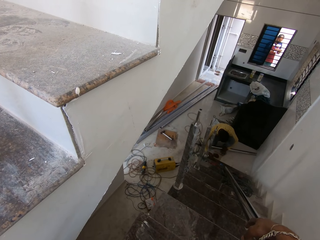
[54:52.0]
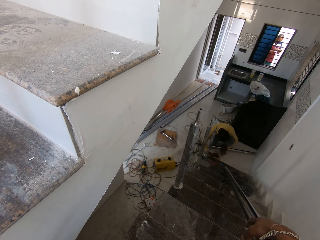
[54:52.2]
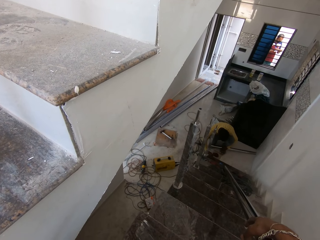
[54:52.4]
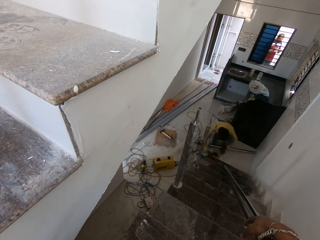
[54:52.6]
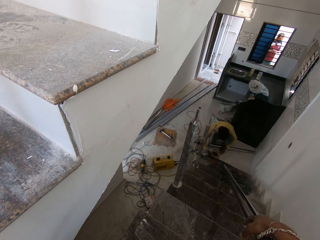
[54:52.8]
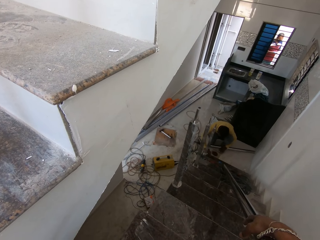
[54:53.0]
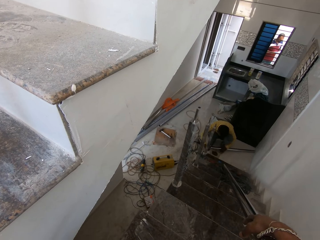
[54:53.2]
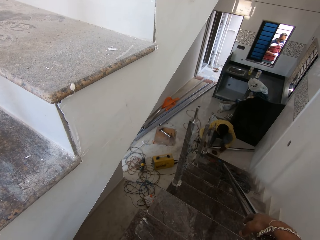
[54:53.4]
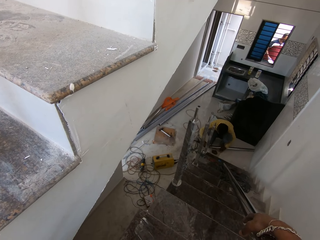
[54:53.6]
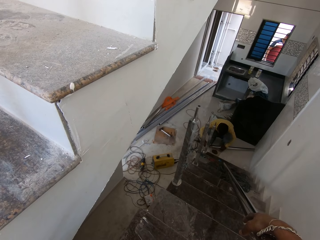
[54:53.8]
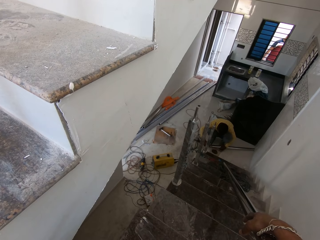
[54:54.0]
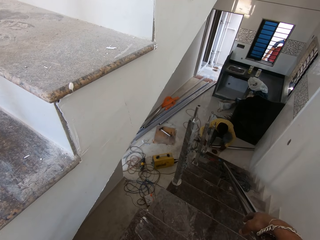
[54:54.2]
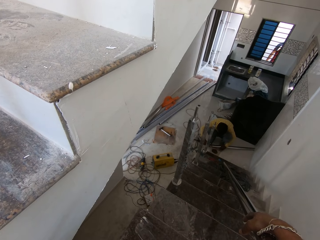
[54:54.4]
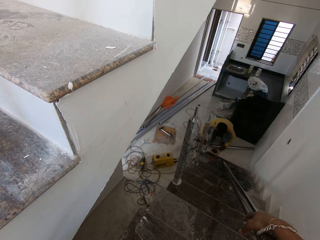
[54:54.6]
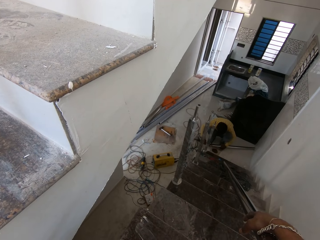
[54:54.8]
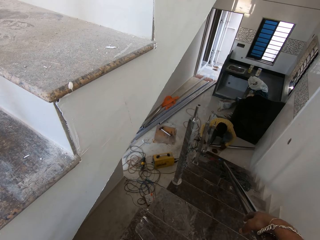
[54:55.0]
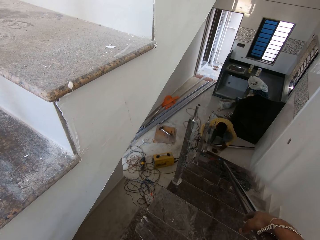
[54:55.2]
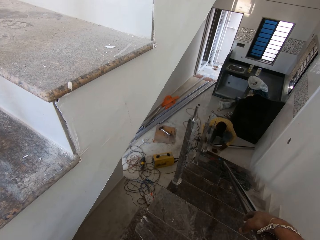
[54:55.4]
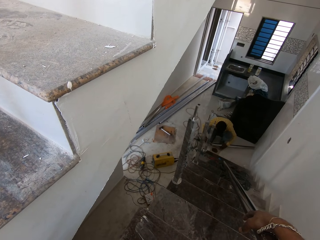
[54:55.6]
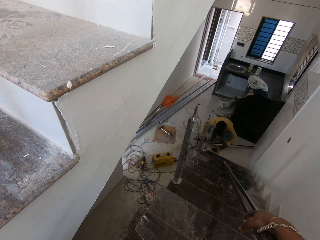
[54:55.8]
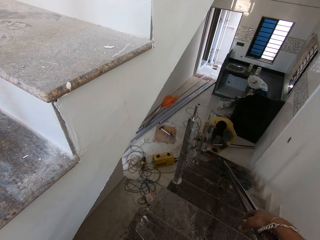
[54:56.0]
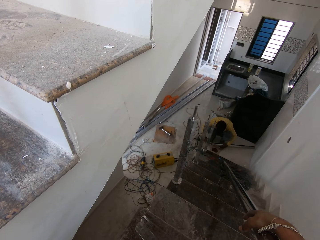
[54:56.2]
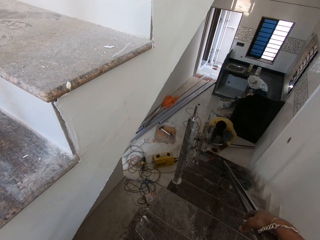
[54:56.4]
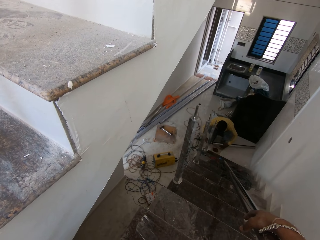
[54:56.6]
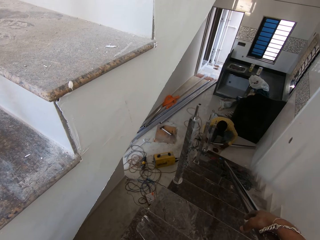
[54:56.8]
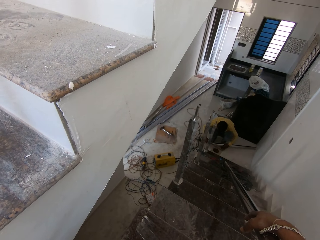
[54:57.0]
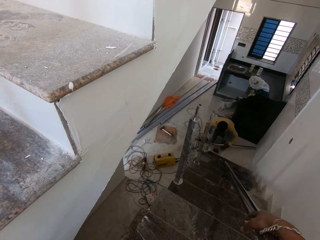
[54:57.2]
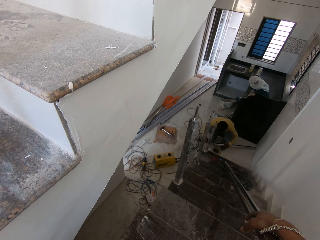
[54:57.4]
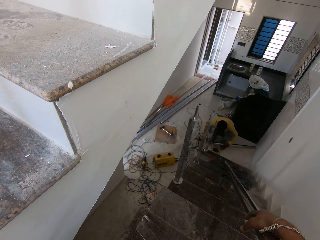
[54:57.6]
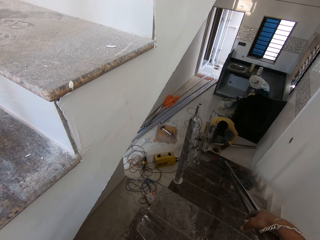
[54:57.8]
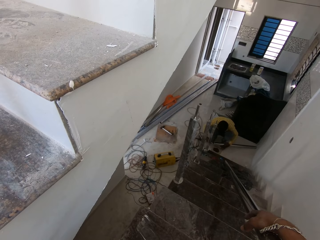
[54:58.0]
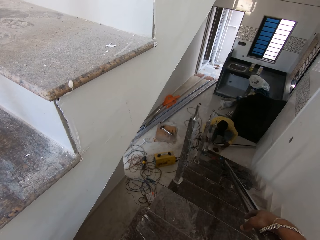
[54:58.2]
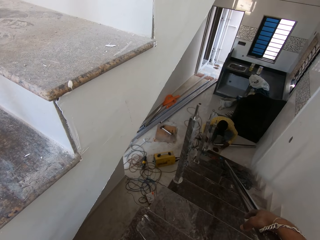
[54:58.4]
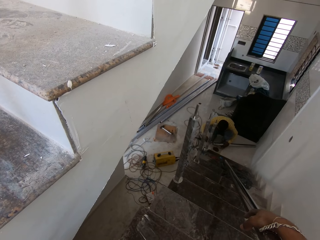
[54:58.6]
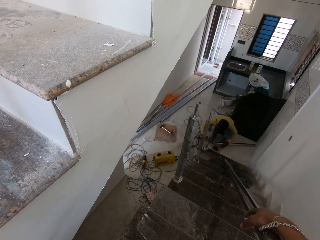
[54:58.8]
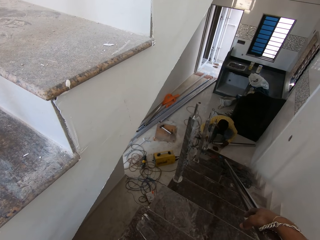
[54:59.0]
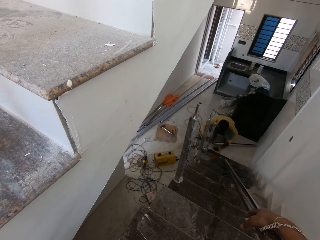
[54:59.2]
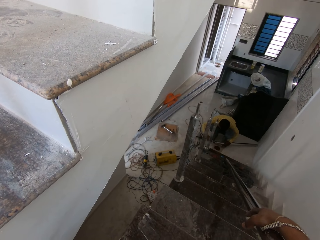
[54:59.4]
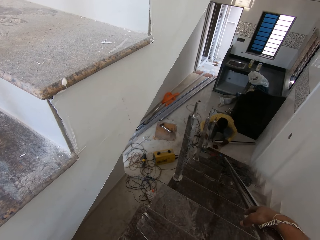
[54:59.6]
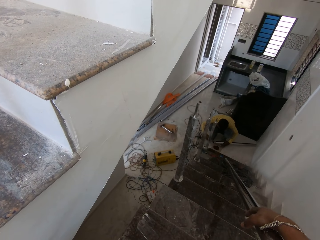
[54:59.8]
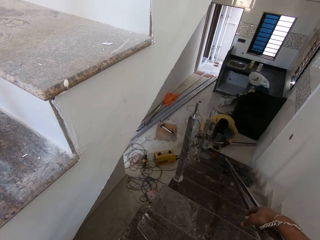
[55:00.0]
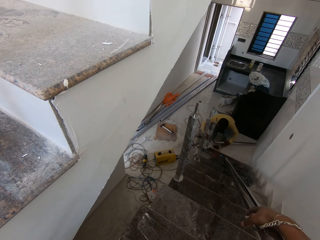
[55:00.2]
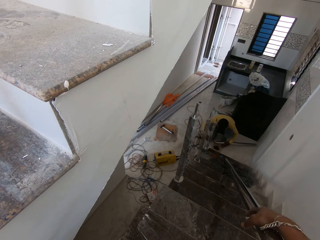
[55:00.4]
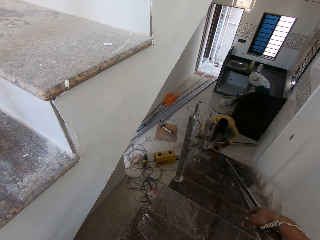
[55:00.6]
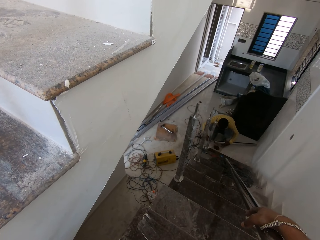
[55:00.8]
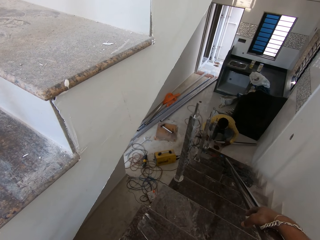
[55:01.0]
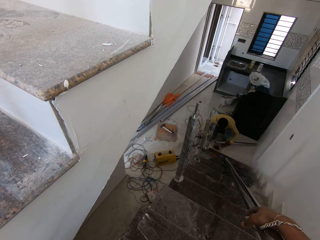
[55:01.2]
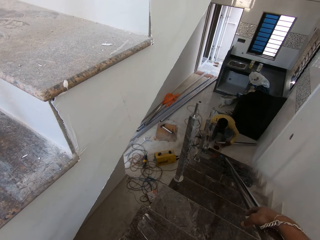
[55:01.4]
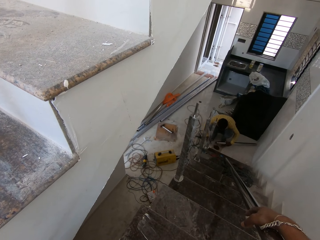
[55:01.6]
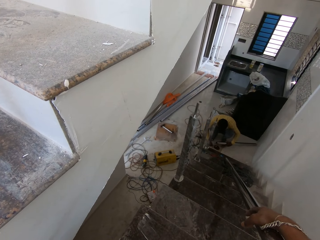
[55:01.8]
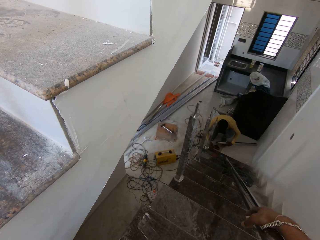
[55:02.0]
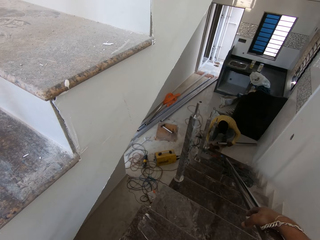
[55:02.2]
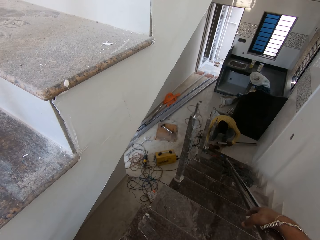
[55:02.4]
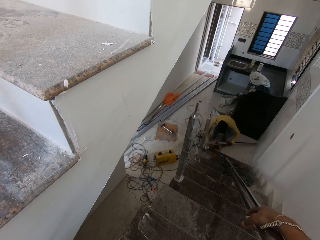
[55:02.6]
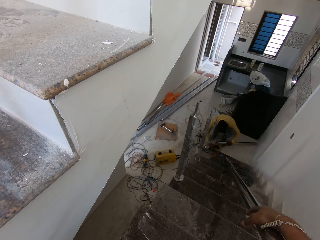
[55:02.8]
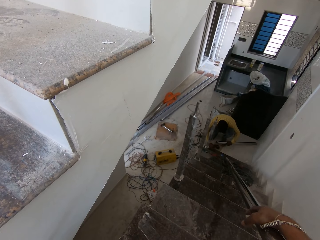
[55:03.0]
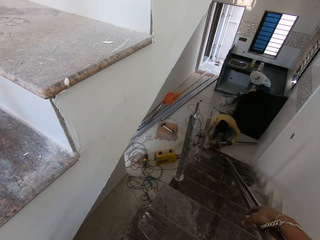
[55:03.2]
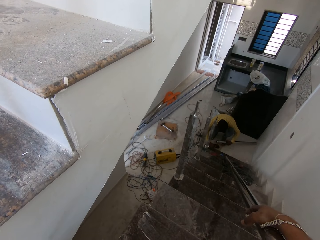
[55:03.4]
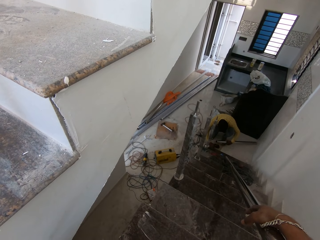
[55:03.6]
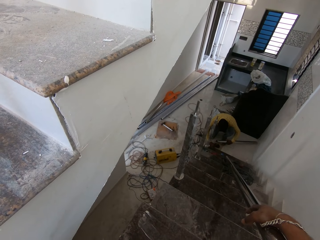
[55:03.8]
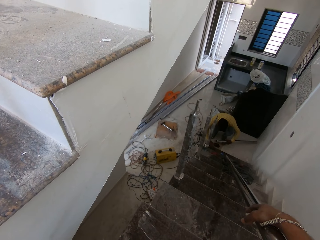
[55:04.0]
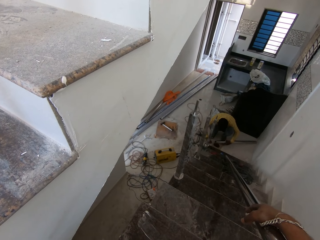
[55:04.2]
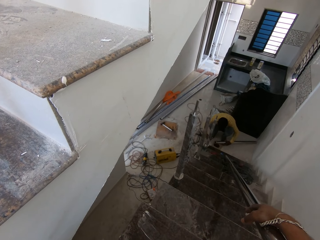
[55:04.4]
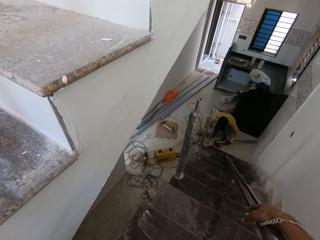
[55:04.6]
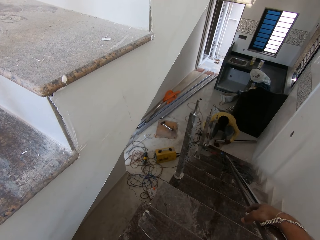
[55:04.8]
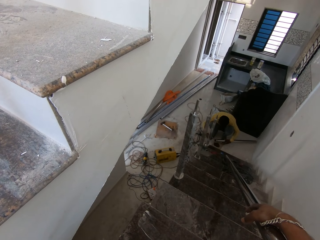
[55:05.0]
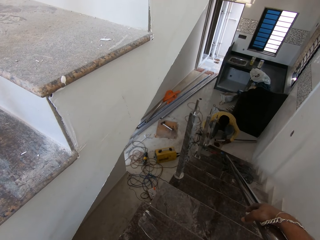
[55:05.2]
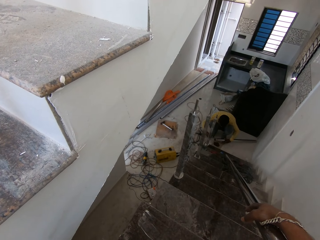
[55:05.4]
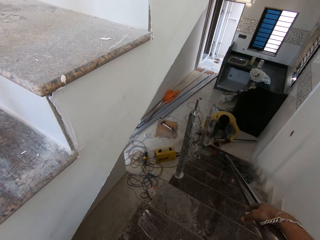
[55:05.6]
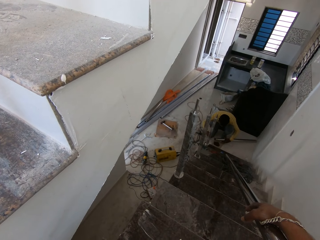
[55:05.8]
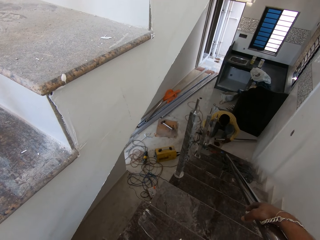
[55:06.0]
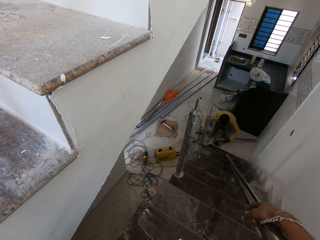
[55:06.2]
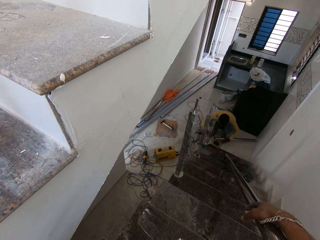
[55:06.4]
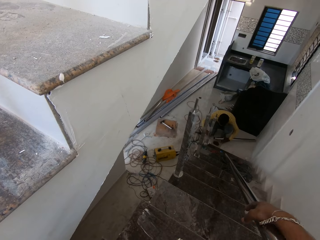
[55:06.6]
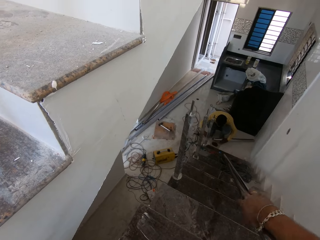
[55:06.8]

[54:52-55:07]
A man applies something on the metal bar. Another man moves away from the window. The first man picks something from the floor, moves something in the floor and stirs something in the floor.

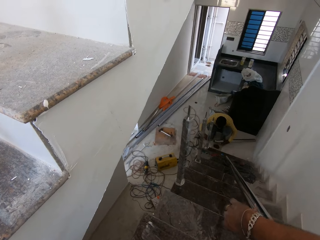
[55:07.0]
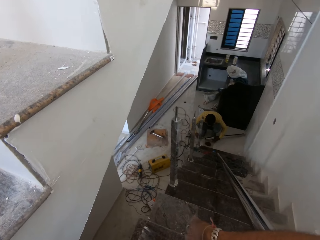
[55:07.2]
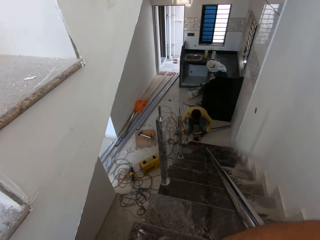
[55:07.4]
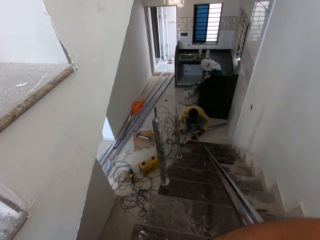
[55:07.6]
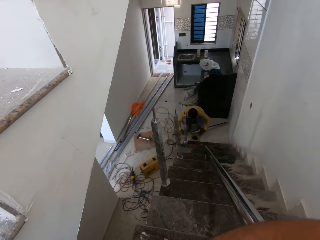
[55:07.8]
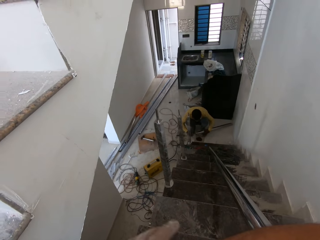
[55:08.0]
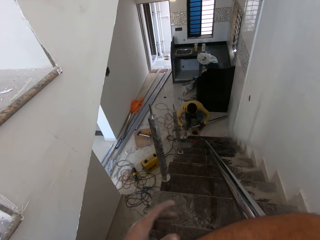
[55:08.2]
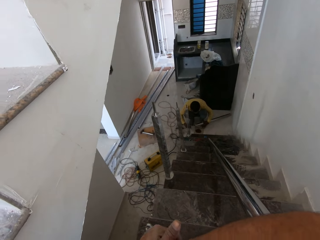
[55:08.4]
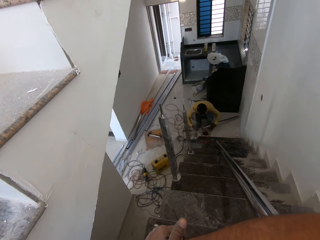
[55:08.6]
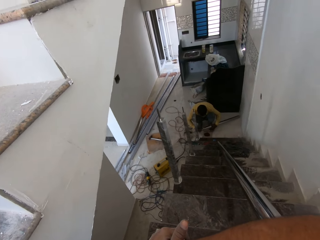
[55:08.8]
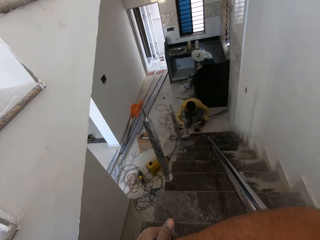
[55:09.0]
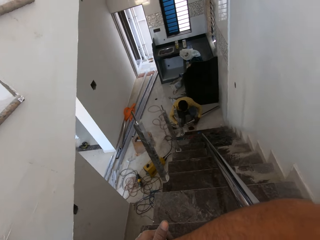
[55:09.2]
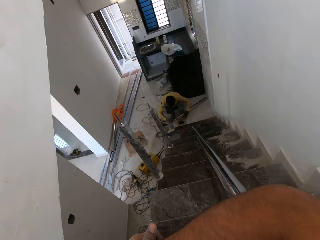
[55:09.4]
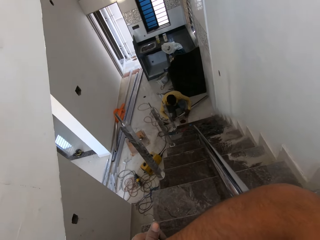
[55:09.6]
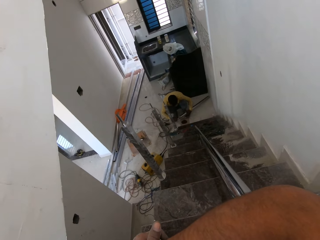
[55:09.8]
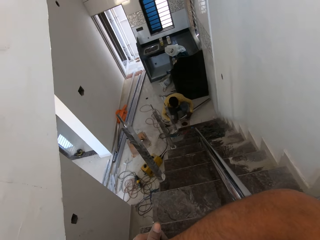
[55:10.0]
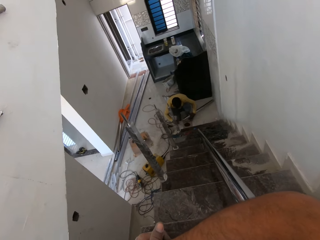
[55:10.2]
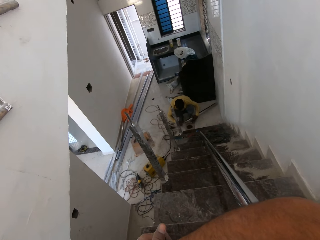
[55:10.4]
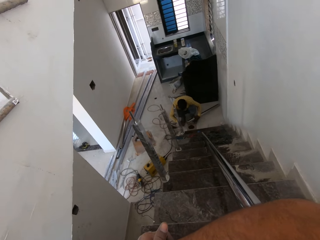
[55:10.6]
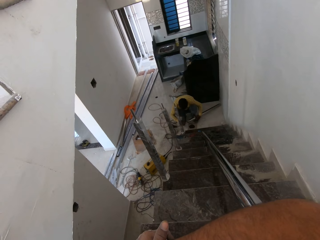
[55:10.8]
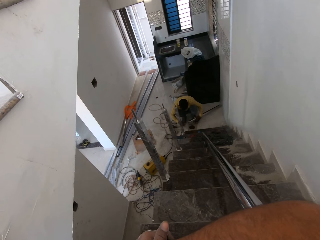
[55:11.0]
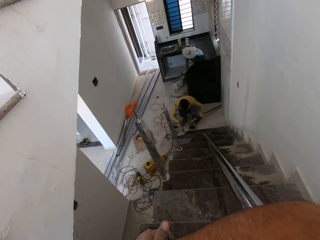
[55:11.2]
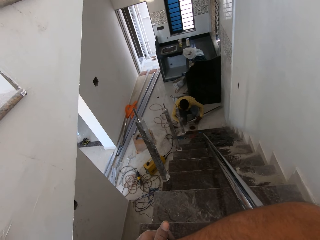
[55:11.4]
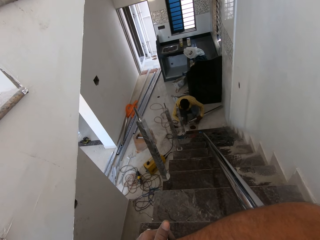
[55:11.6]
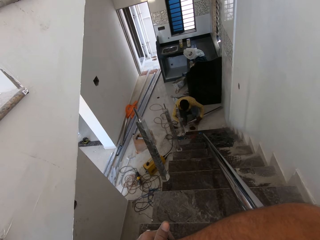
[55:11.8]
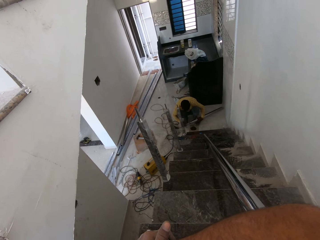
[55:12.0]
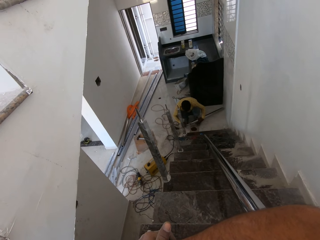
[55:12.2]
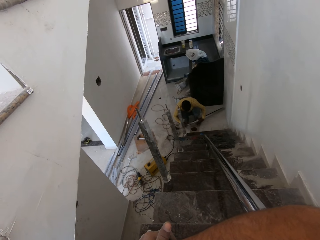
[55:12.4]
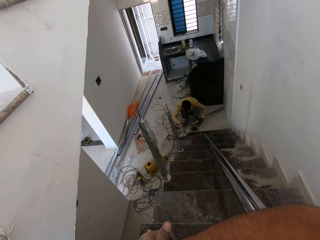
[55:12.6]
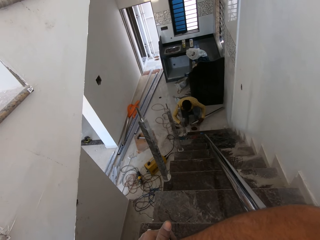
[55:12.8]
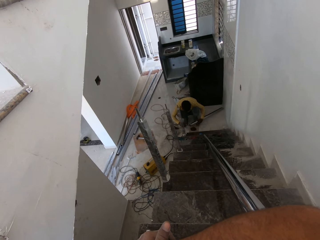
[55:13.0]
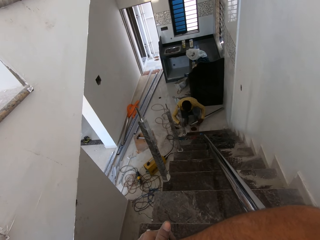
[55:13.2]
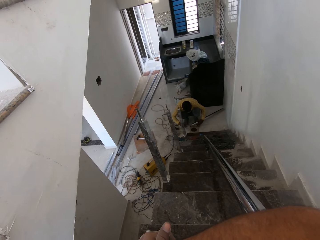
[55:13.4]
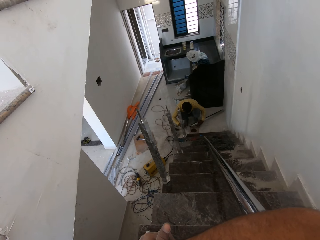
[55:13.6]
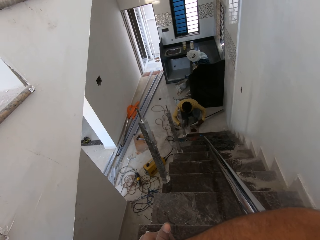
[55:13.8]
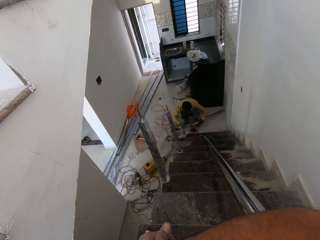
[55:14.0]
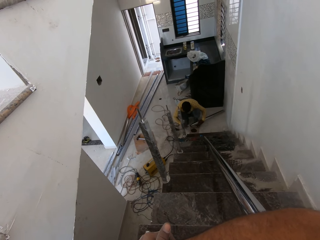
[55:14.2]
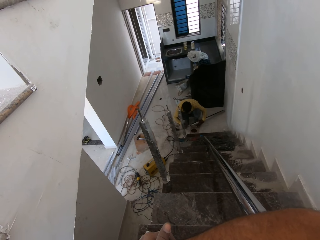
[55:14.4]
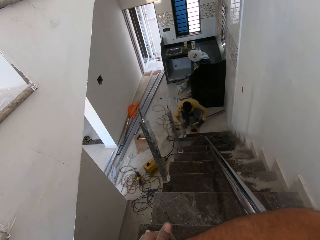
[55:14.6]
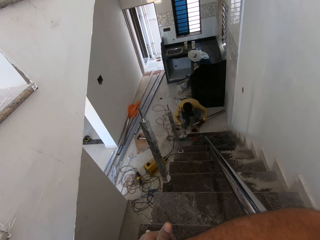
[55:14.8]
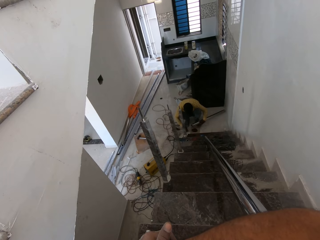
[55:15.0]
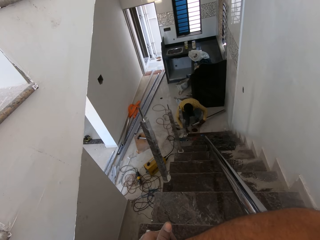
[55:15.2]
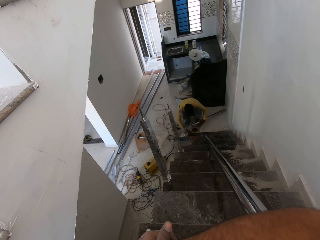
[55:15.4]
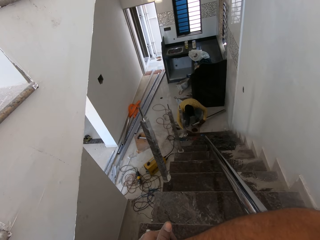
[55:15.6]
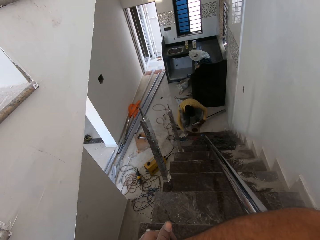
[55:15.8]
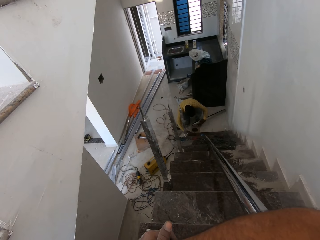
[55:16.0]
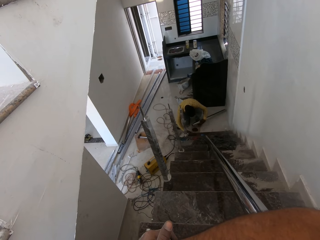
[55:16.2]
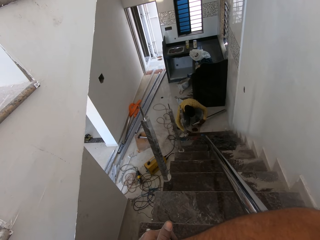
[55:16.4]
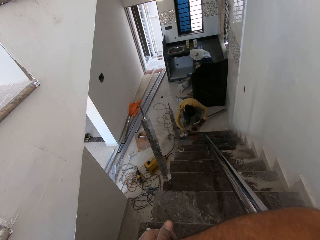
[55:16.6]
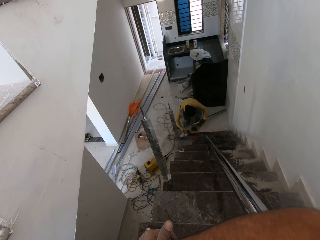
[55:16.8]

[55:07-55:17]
The camera wearer releases the hand from the metal bar. A man applies something in the metal bar and picks something from the floor. He applies something in the metal bar and picks something from the floor.
